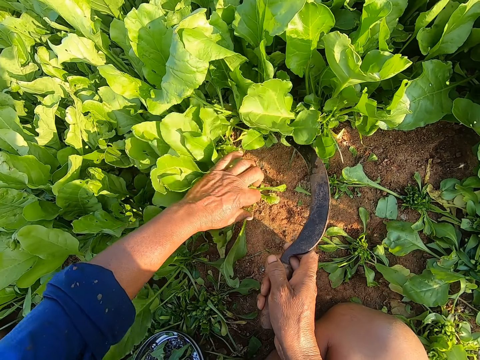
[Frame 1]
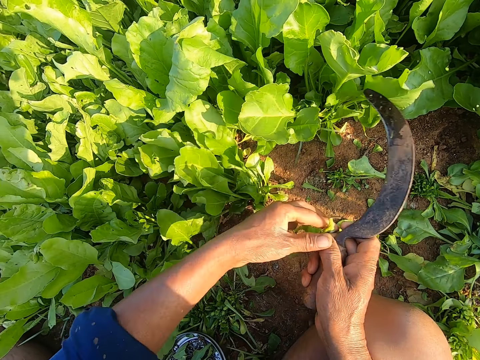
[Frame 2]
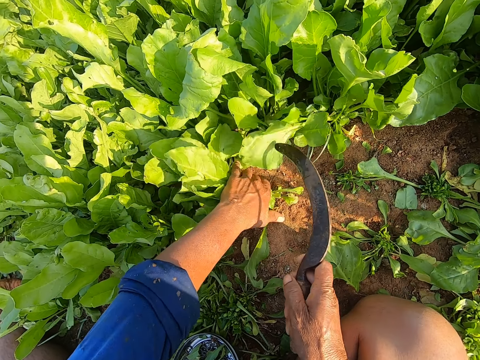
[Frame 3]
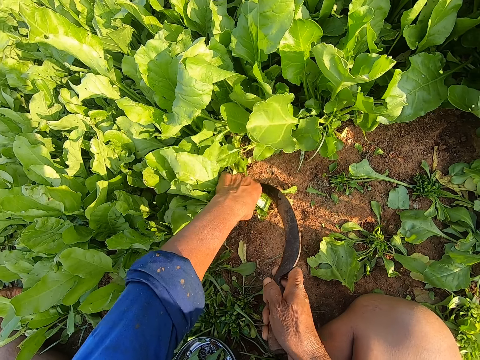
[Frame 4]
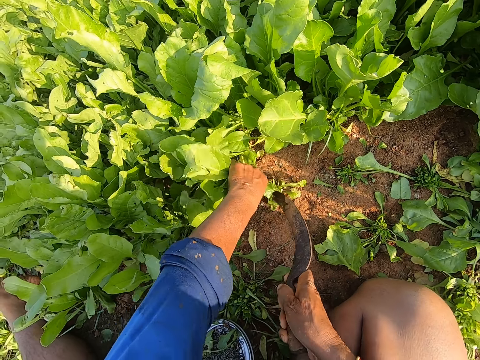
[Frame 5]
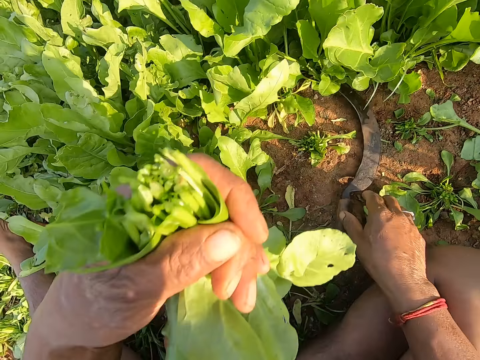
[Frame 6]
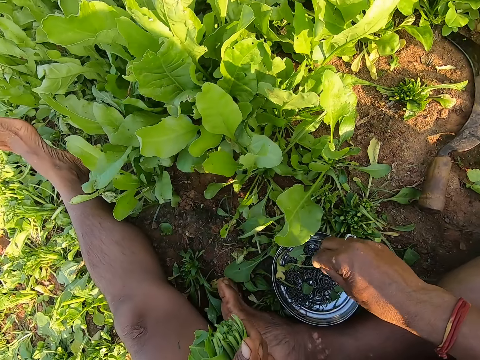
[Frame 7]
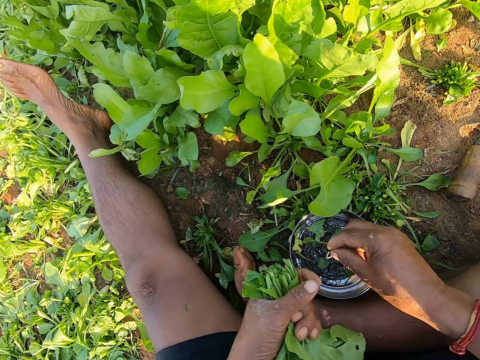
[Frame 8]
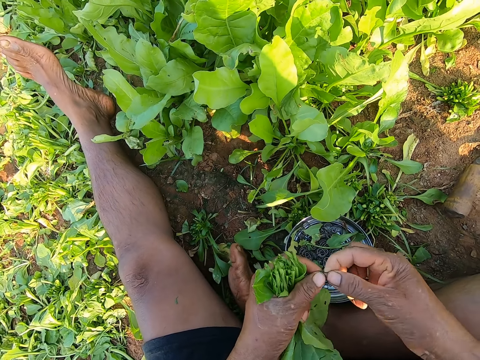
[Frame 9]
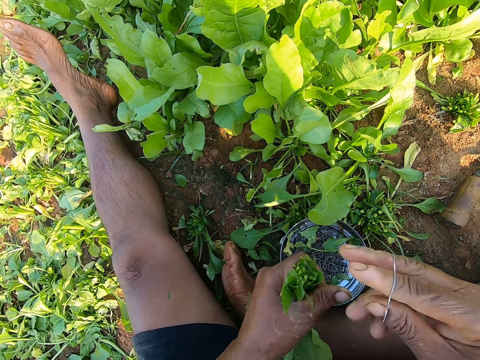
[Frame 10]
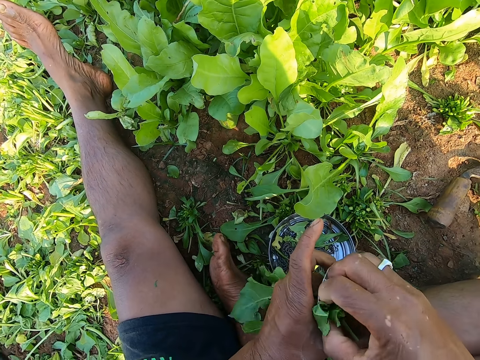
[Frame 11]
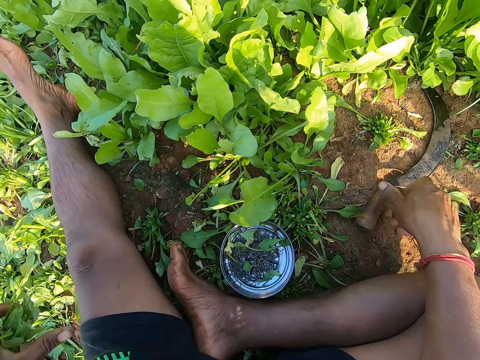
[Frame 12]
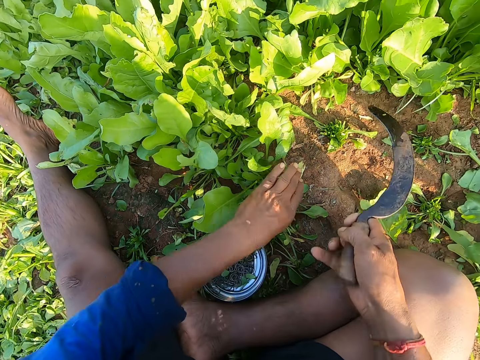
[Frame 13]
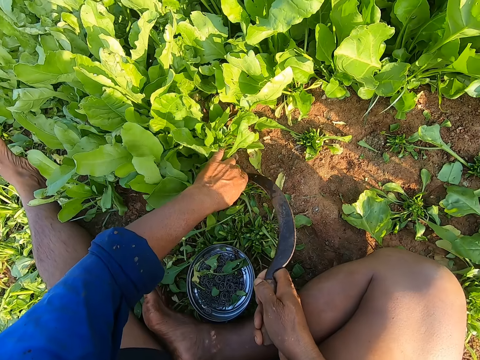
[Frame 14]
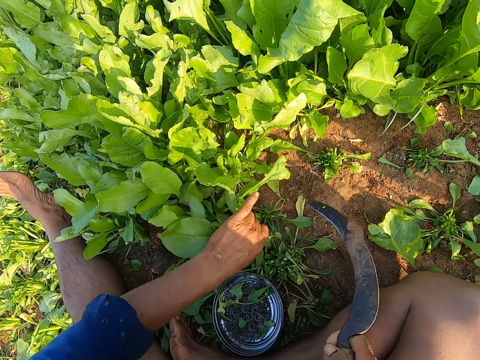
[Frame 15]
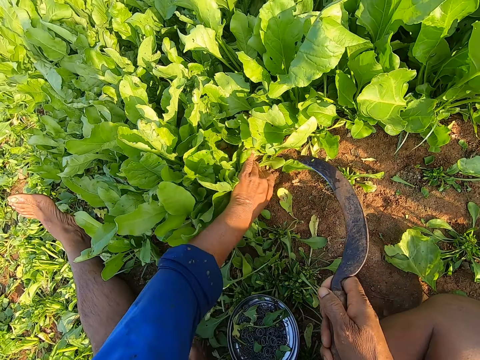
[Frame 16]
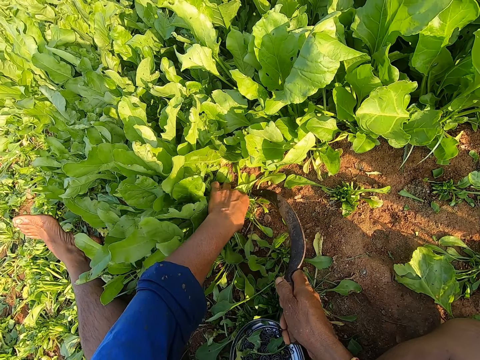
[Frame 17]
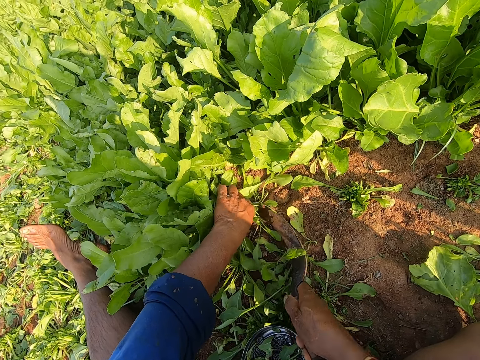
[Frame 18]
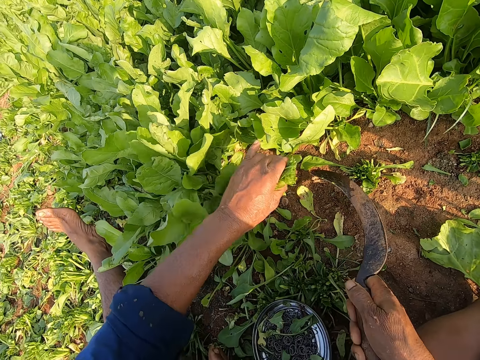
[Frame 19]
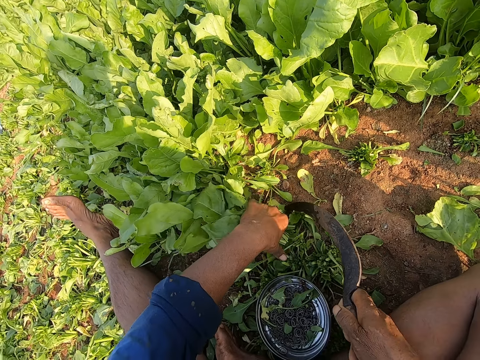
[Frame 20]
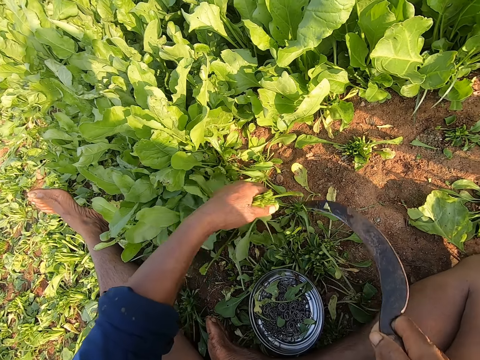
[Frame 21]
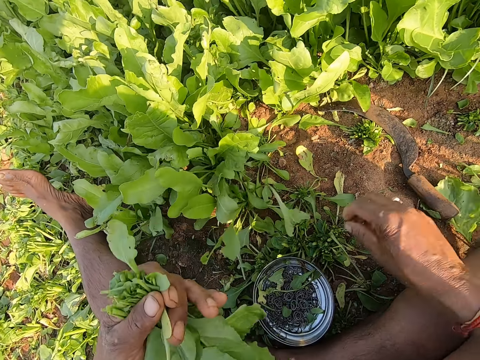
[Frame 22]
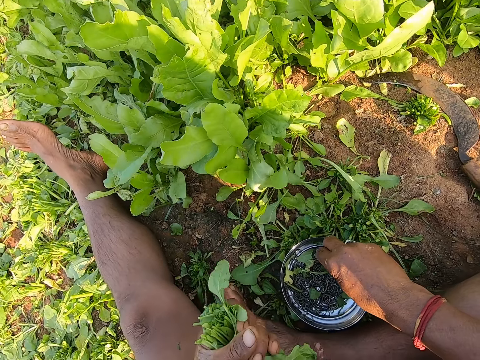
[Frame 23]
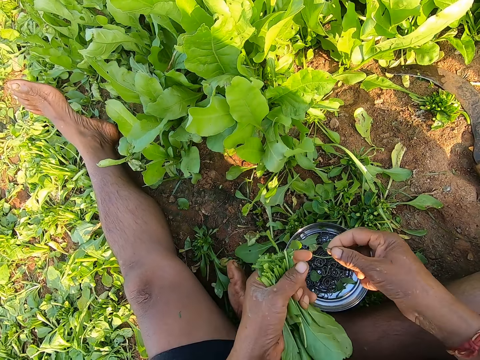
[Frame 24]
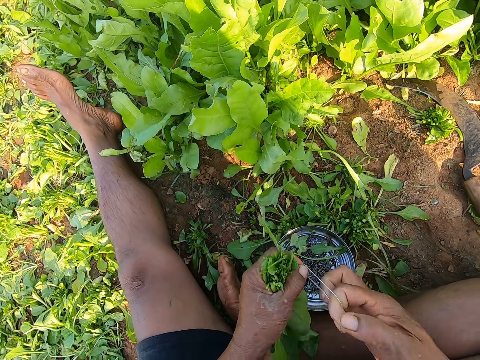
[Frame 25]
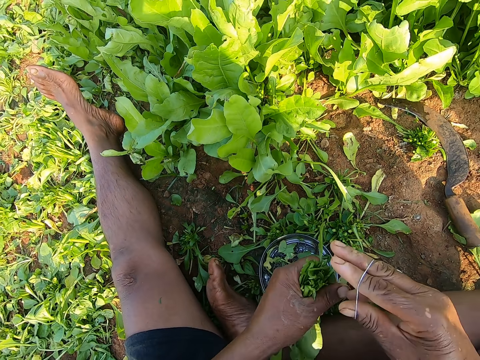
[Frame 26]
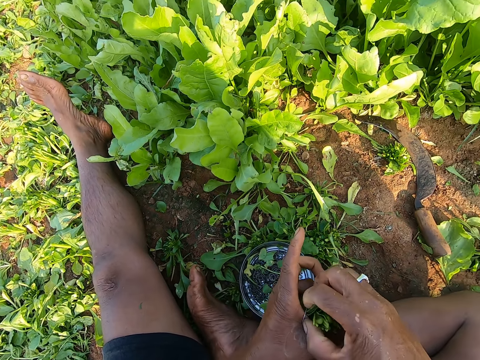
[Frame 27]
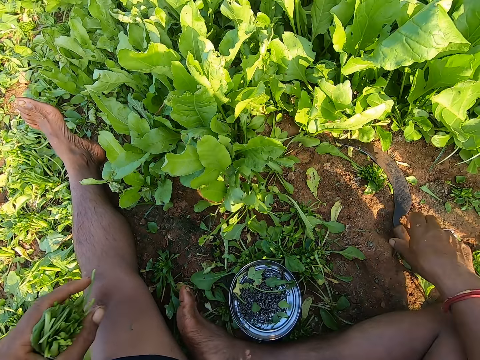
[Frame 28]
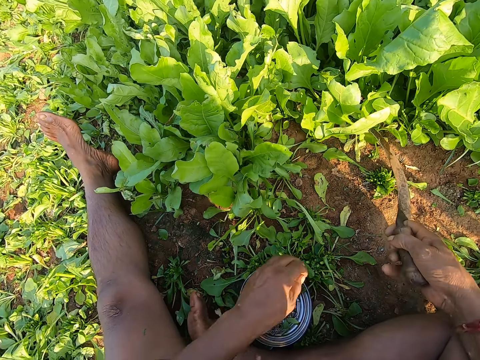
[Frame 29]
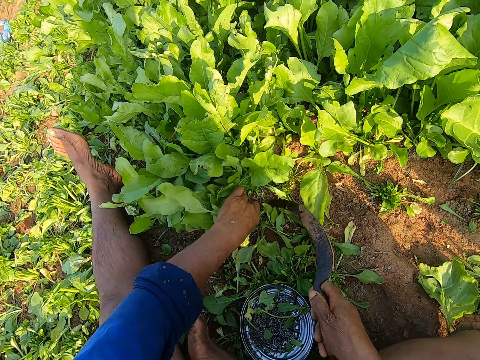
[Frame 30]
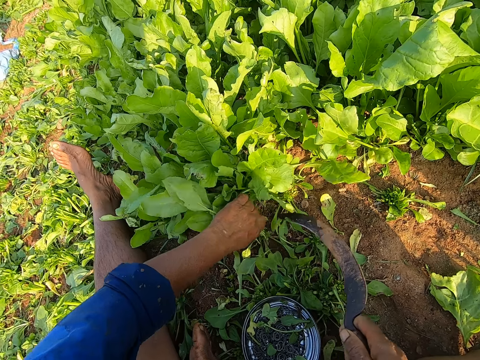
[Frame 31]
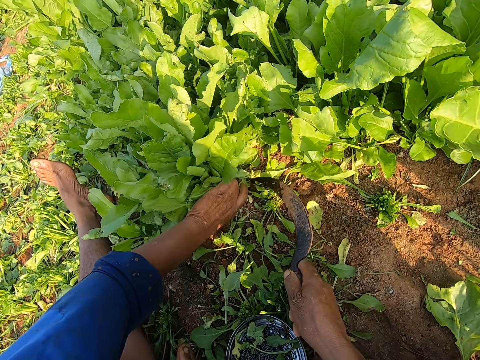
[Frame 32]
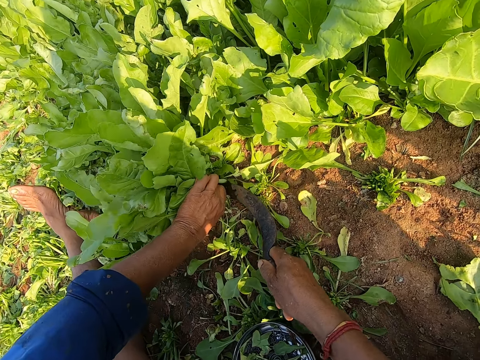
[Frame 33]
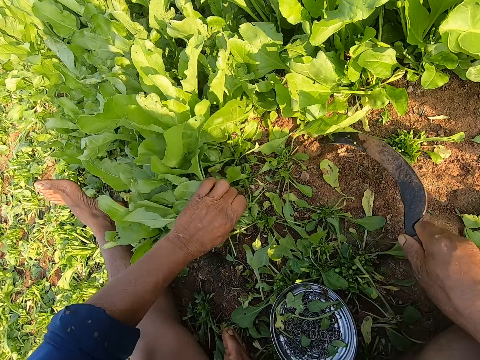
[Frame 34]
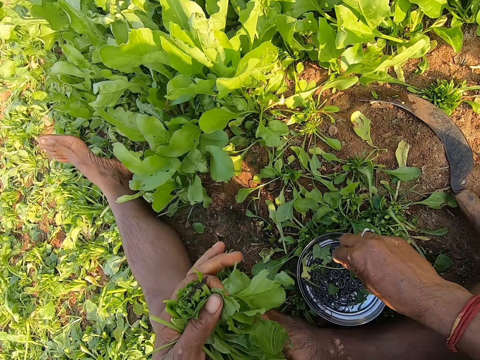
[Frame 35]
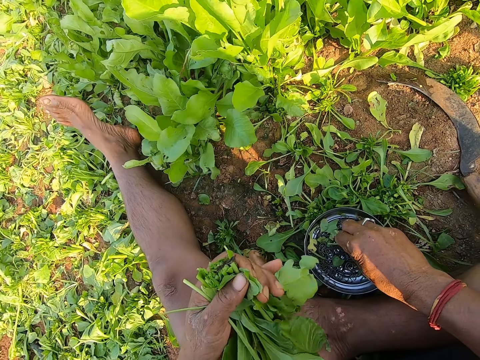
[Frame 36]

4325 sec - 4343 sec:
The camera wearer holds spinach leaves on the ground with his left hand. He cuts the spinach leaves on the ground with the sickle in his right hand. He drops the sickle. He picks rubber bands from the plate on the ground with his right hand. He puts the rubber band on the spinach leaves in his left hand with his right hand. He ties the spinach. He drops the spinach leaves in his left hand on the ground. He picks up the sickle on the ground with his right hand. He holds spinach leaves on the ground with his left hand. He cuts the spinach leaves on the ground with the sickle in his right hand. He holds spinach leaves on the ground with his left hand. He cuts the spinach leaves on the ground with the sickle in his right hand. He holds spinach leaves on the ground with his left hand. He cuts the spinach leaves on the ground with the sickle in his right hand. He drops the sickle in his right hand on the ground. He picks rubber bands from the plate on the ground with his right hand. He puts the rubber band on the spinach leaves in his left hand with his right hand. He ties the spinach. He drops the spinach leaves in his left hand on the ground. He picks up the sickle on the ground with his right hand. He holds spinach leaves on the ground with his left hand. He cuts the spinach leaves on the ground with the sickle in his right hand. He holds spinach leaves on the ground with his left hand. He cuts the spinach leaves on the ground with the sickle in his right hand. He drops the sickle in his right hand on the ground.

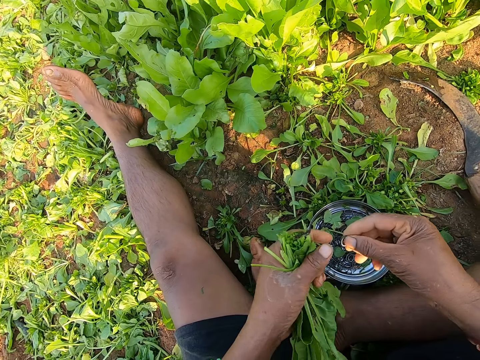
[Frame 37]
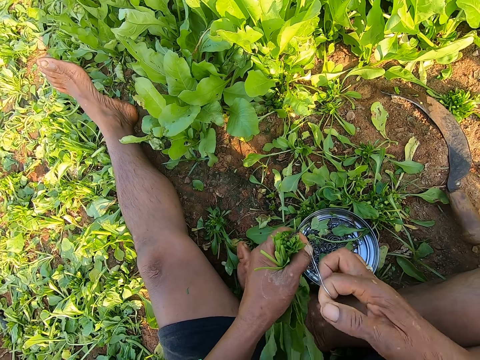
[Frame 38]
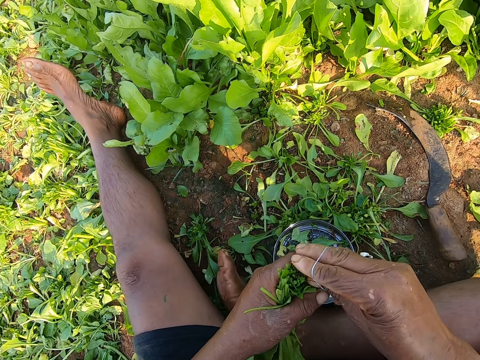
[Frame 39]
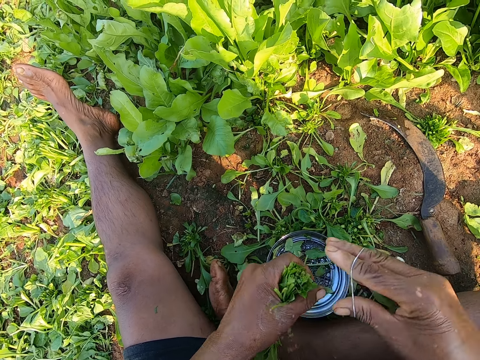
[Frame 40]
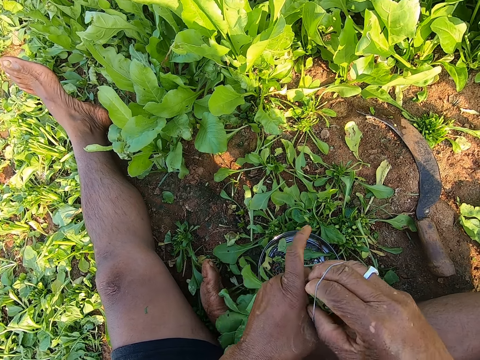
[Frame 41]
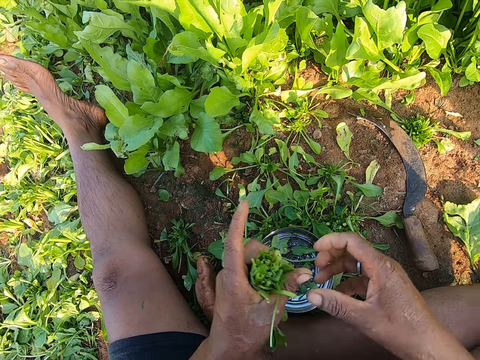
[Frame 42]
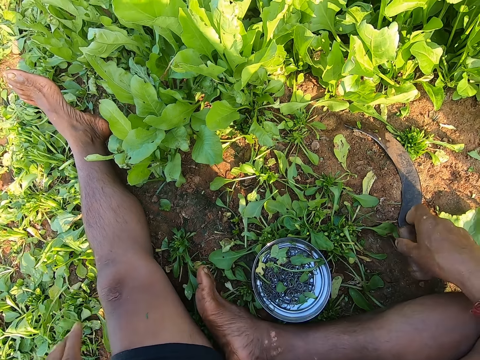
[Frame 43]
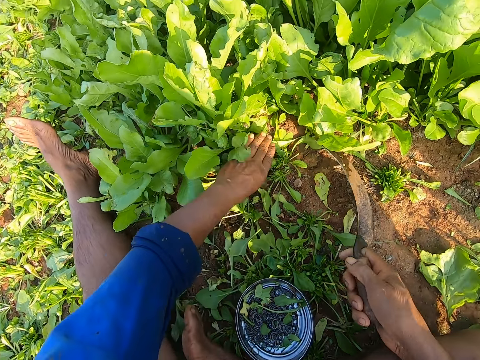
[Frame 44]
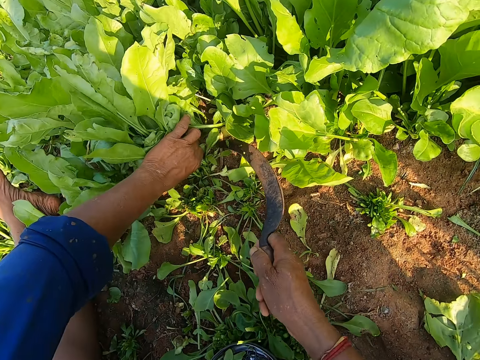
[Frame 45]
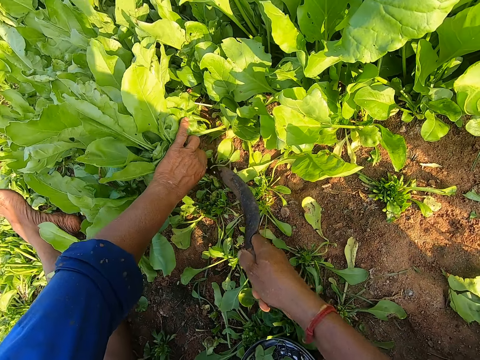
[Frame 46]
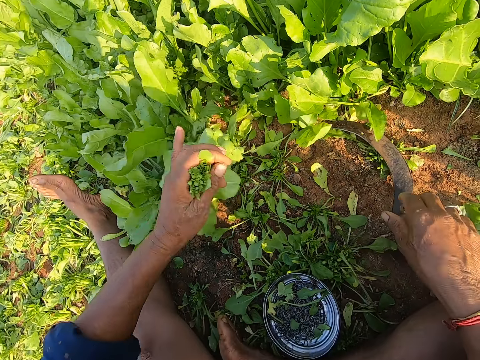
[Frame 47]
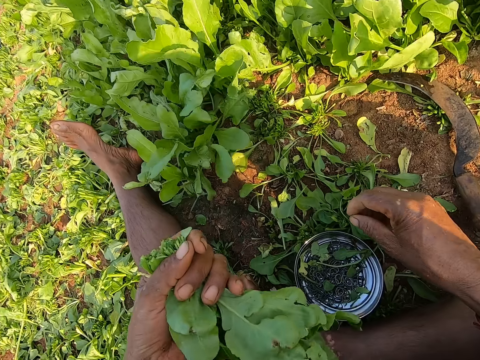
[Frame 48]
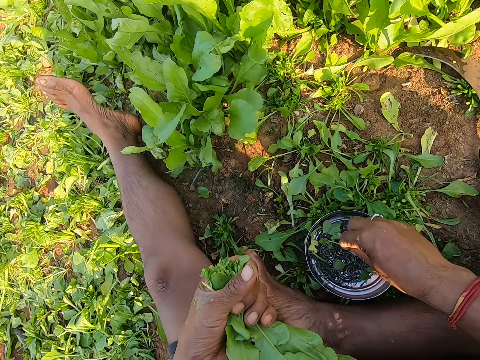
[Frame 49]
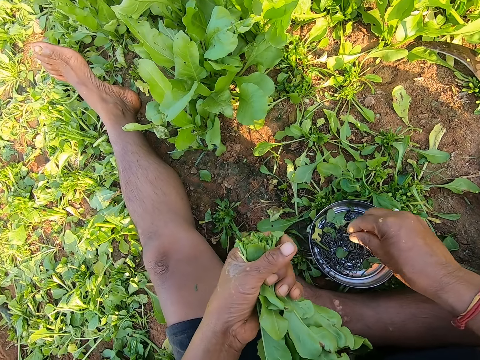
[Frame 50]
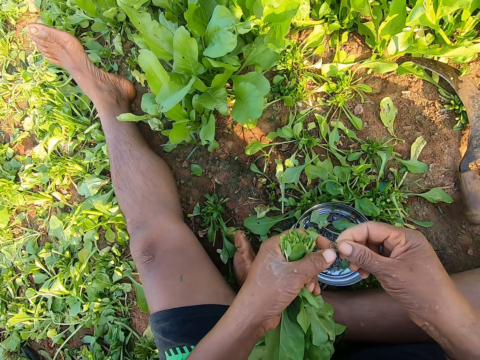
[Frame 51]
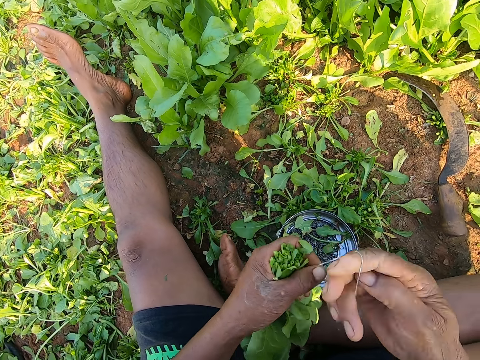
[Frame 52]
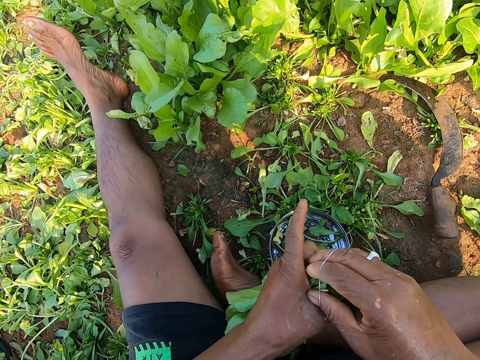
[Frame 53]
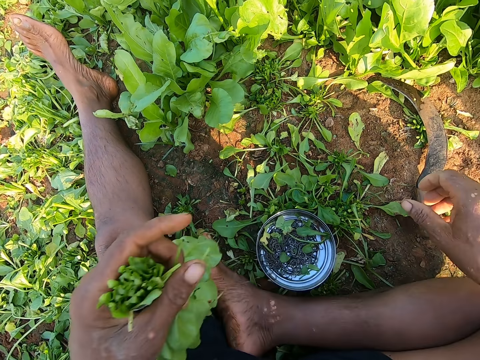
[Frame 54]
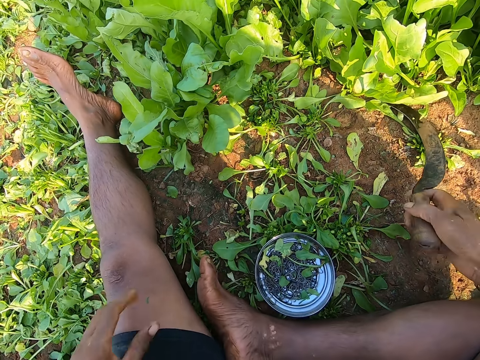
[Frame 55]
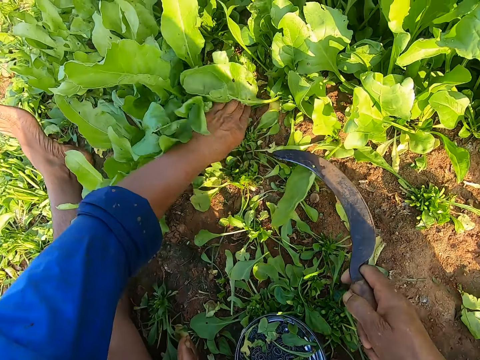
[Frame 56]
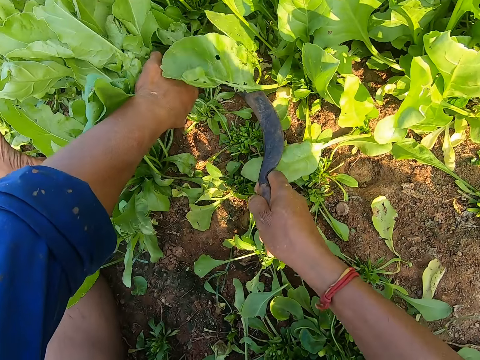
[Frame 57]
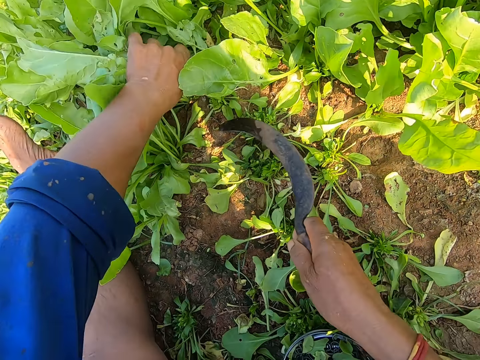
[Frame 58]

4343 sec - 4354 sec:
The camera wearer picks up rubber bands from the plate on the ground with his right hand. He puts the rubber band on the spinach leaves in his left hand with his right hand. He drops the spinach leaves in his left hand on the ground. He picks up the sickle on the ground with his right hand. He holds spinach leaves on the ground with his left hand. He cuts the spinach leaves on the ground with the sickle in his right hand. He drops the sickle in his right hand on the ground. He picks up rubber bands from the plate on the ground with his right hand. He puts the rubber band on the spinach leaves in his left hand with his right hand. He drops the spinach leaves in his left hand on the ground. He drops the sickle. He picks up the sickle on the ground with his right hand. He holds the spinach leaves on the ground with his left hand. He cuts the spinach leaves on the ground with the sickle in his right hand.
